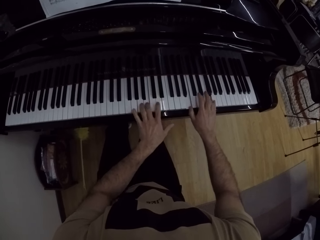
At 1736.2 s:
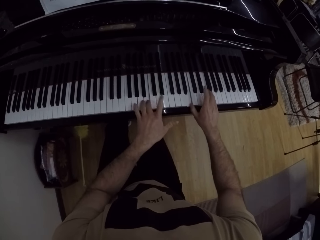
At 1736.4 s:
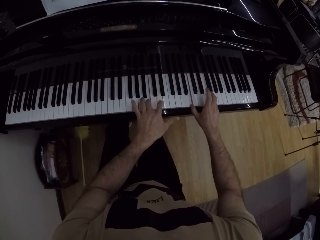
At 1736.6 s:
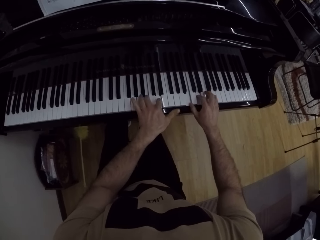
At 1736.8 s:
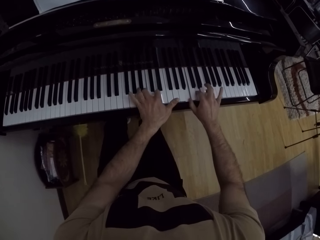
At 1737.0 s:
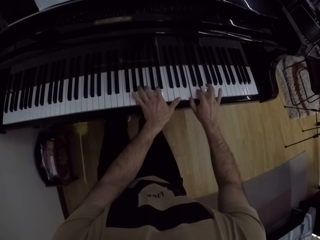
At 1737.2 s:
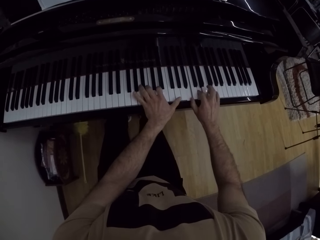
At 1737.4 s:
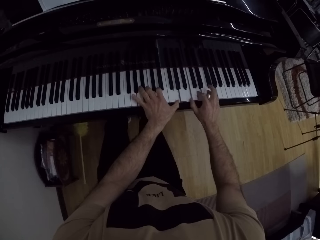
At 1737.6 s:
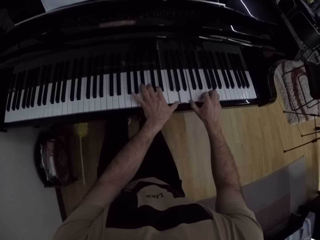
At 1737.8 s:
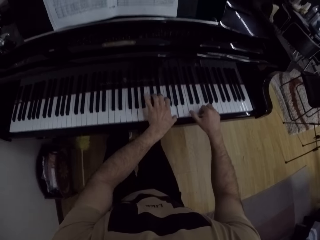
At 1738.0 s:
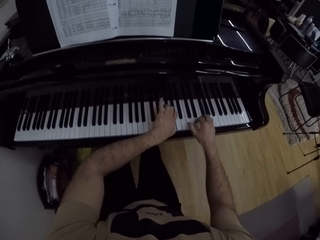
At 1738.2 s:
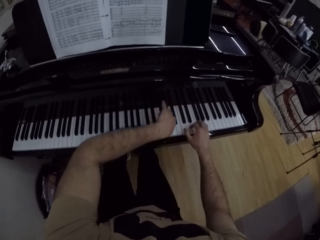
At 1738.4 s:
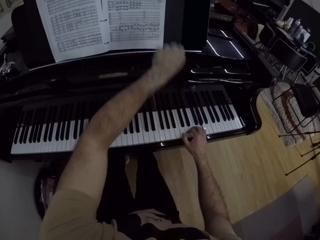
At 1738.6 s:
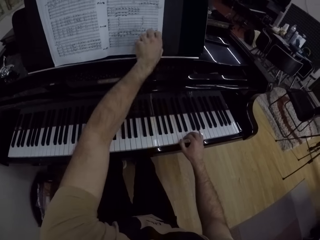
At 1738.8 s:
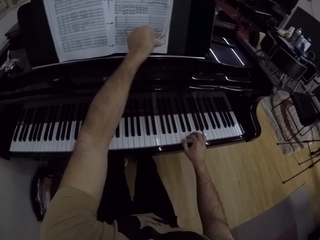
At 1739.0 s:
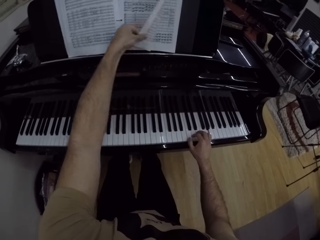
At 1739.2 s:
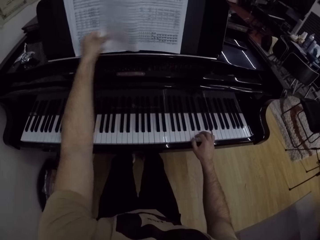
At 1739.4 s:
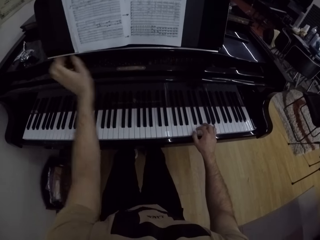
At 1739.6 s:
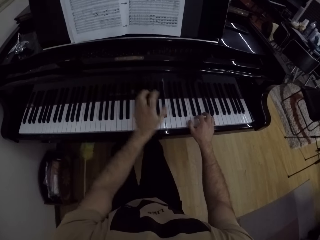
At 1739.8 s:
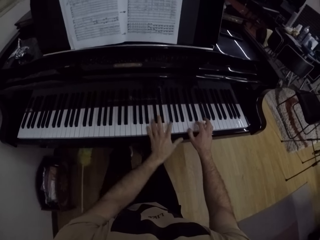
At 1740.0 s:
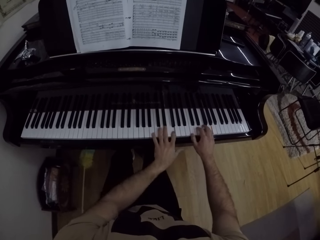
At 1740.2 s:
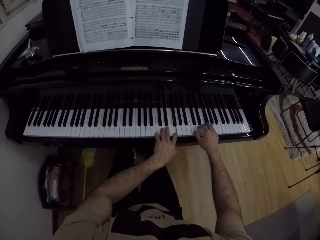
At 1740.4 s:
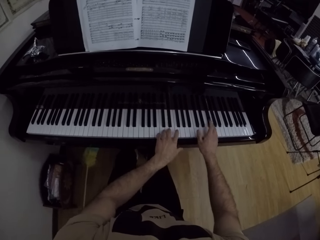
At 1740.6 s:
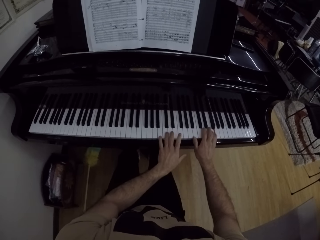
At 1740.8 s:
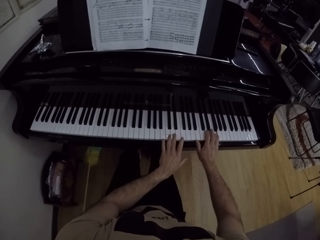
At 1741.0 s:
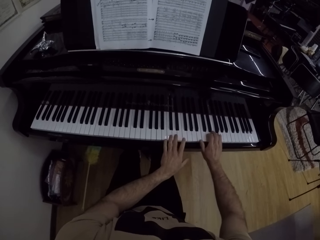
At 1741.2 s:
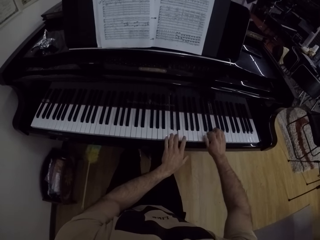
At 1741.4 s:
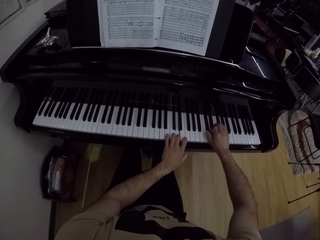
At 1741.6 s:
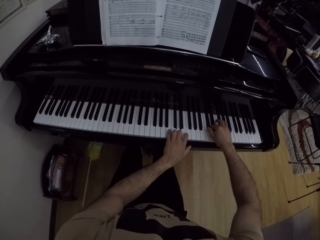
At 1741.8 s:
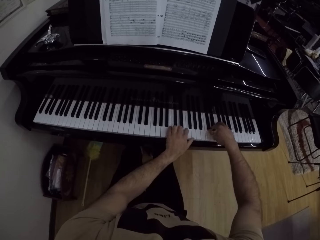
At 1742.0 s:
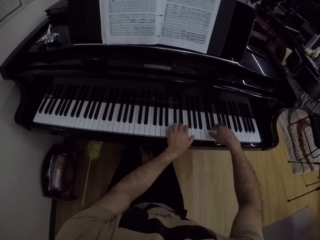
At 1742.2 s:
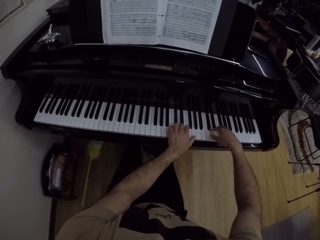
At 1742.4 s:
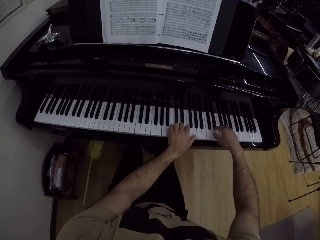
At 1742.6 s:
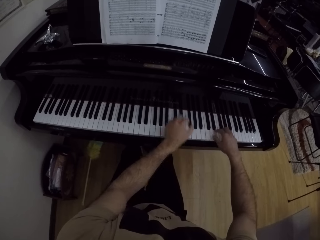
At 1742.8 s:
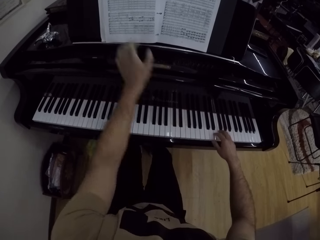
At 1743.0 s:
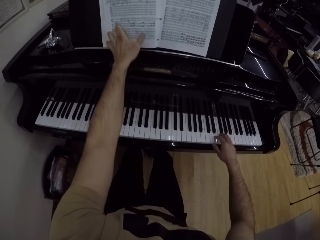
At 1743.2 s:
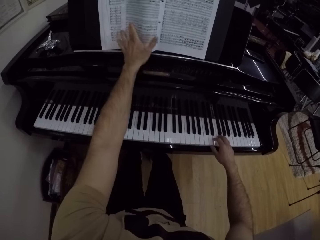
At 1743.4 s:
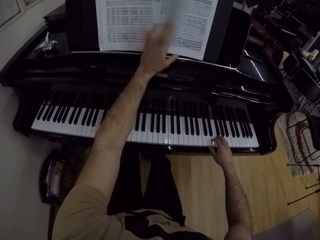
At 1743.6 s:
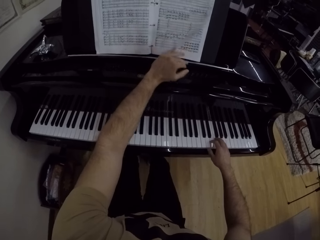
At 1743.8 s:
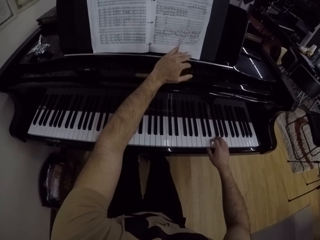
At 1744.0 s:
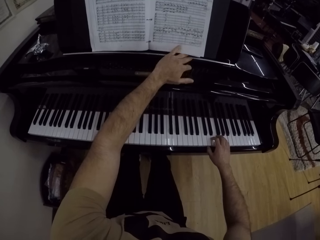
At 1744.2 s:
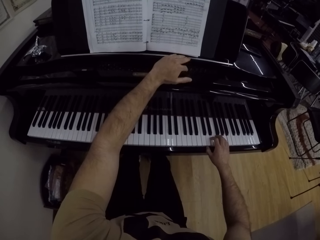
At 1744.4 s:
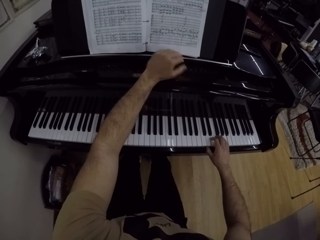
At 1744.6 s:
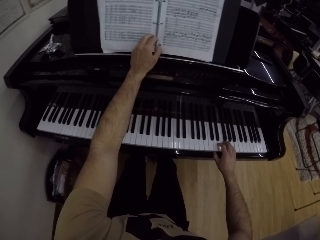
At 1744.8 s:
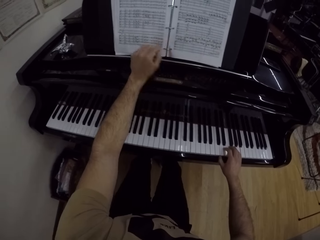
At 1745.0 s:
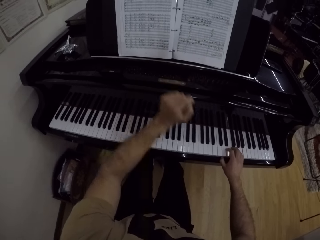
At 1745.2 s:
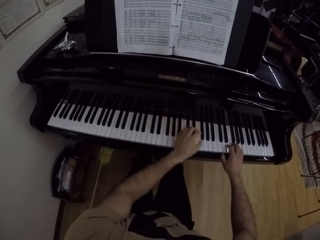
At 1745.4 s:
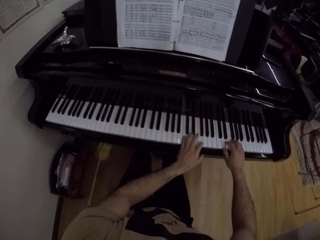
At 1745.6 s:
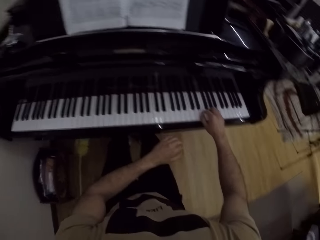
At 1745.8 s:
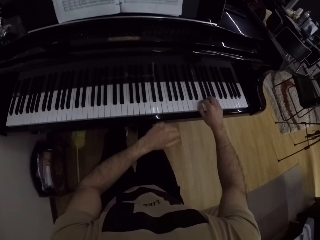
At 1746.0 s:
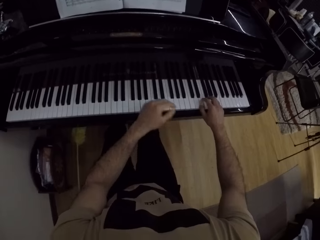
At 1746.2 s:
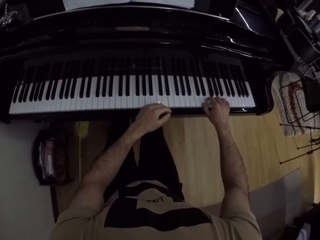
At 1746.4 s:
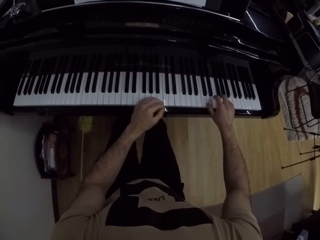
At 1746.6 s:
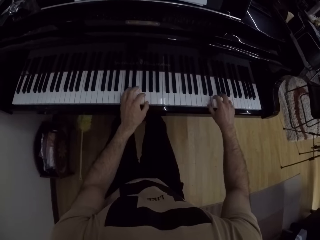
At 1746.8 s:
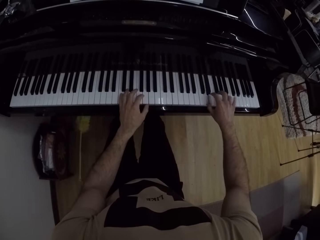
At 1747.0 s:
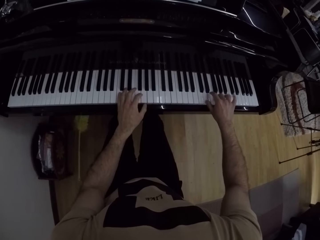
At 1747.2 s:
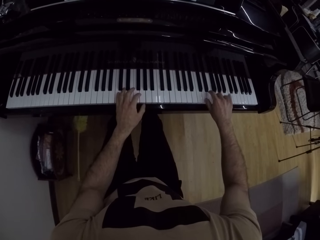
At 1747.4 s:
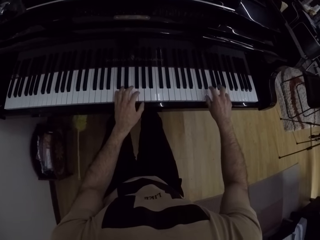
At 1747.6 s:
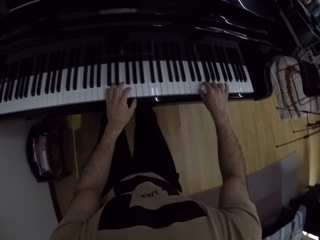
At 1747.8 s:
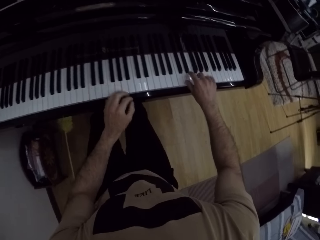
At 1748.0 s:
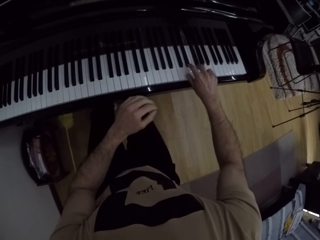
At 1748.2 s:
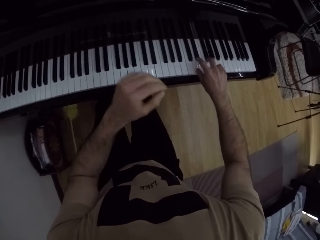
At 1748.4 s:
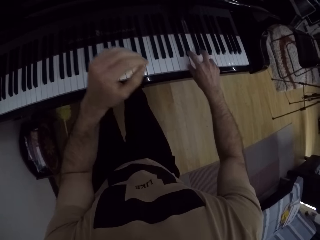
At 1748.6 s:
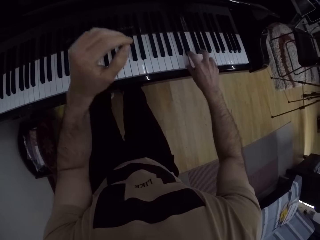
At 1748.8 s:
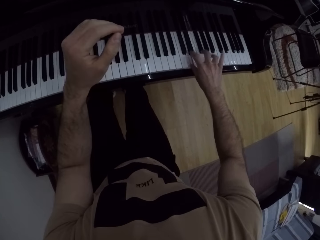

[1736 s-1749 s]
The camera wearer turns the page of the music sheet with his left hand. He plays the piano with both hands. He turns the page of the music sheet with his left hand. He plays the piano with his right hand.

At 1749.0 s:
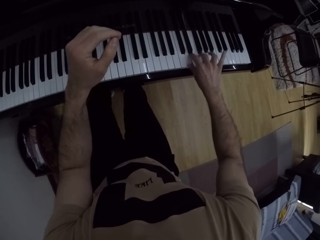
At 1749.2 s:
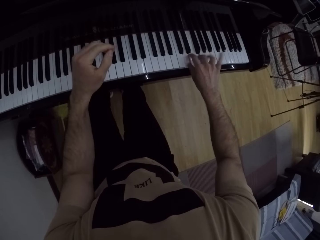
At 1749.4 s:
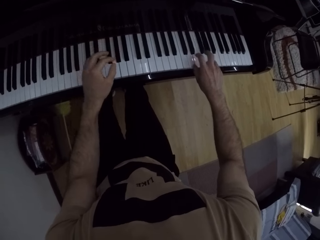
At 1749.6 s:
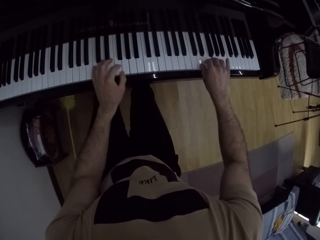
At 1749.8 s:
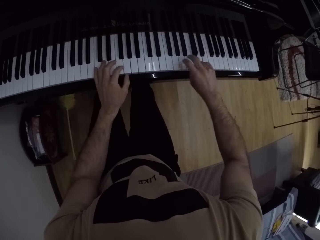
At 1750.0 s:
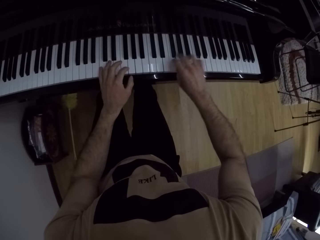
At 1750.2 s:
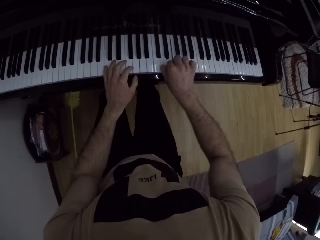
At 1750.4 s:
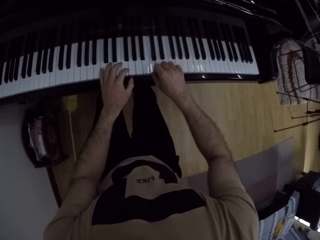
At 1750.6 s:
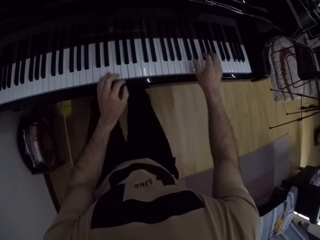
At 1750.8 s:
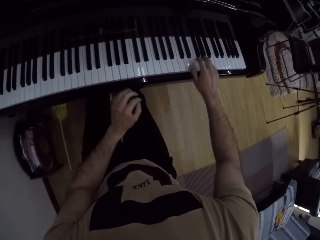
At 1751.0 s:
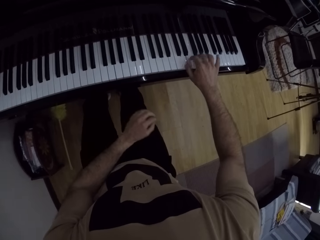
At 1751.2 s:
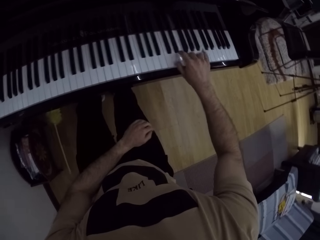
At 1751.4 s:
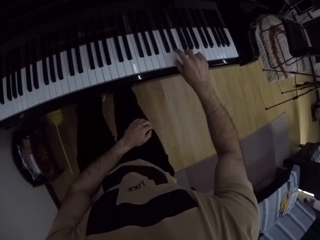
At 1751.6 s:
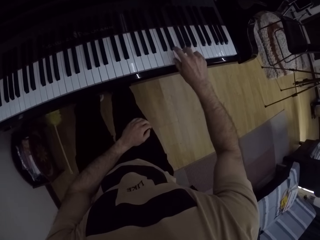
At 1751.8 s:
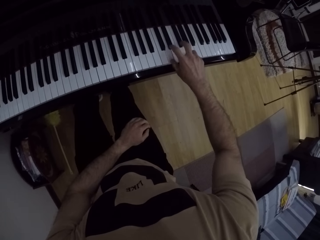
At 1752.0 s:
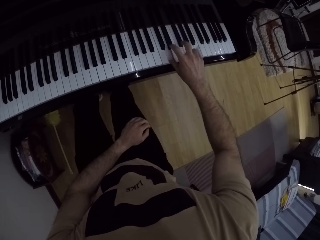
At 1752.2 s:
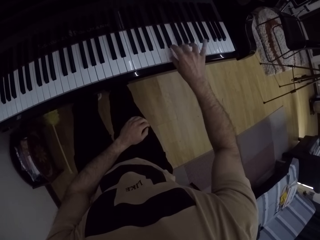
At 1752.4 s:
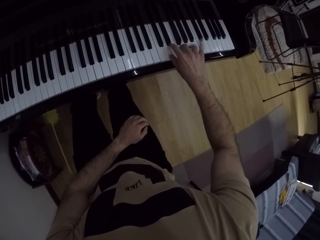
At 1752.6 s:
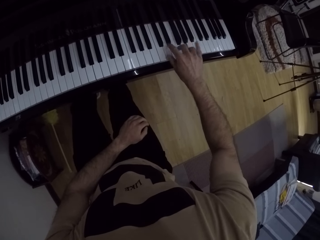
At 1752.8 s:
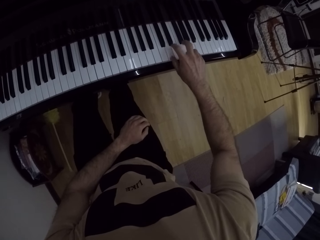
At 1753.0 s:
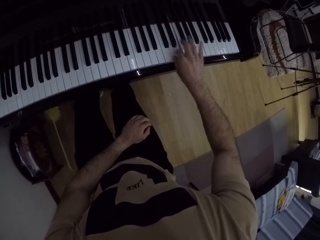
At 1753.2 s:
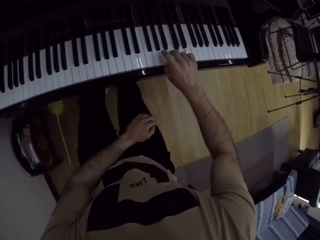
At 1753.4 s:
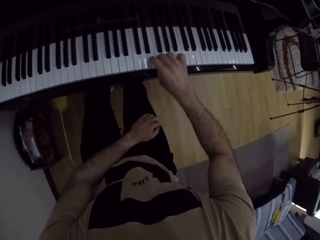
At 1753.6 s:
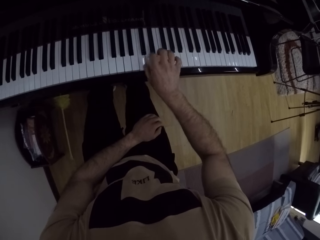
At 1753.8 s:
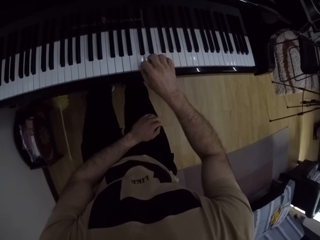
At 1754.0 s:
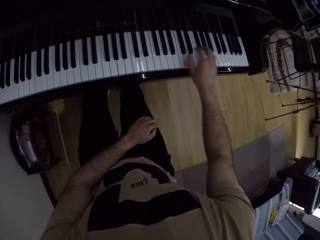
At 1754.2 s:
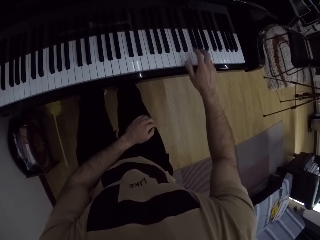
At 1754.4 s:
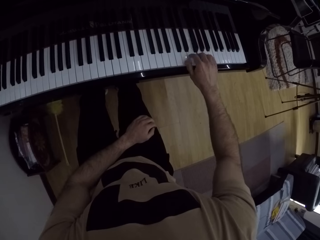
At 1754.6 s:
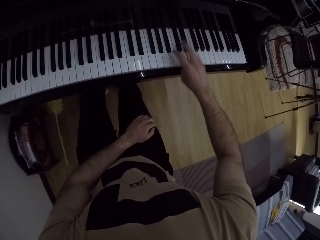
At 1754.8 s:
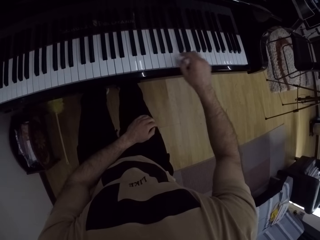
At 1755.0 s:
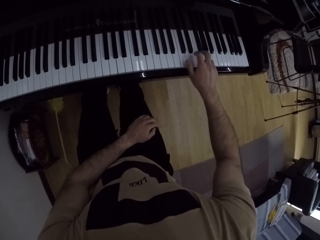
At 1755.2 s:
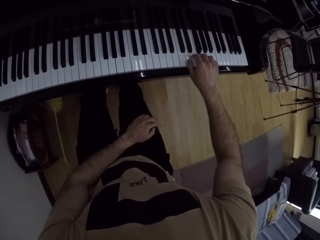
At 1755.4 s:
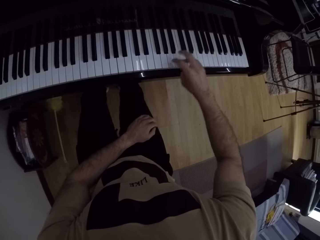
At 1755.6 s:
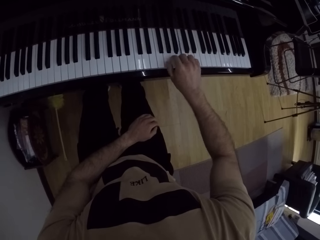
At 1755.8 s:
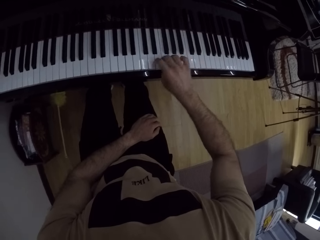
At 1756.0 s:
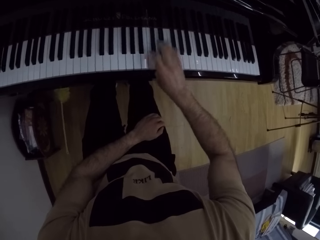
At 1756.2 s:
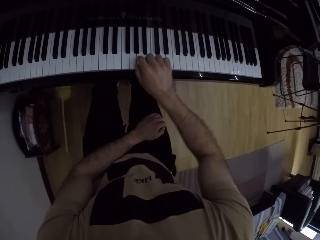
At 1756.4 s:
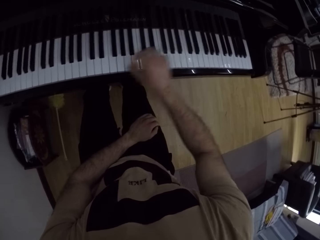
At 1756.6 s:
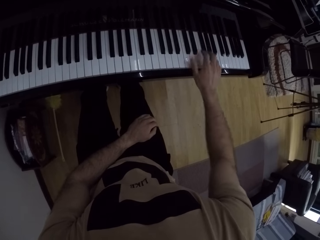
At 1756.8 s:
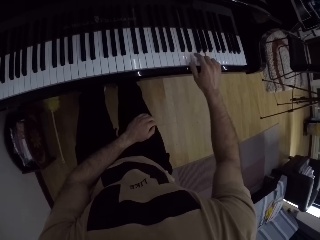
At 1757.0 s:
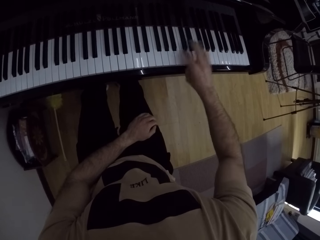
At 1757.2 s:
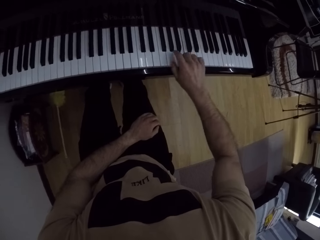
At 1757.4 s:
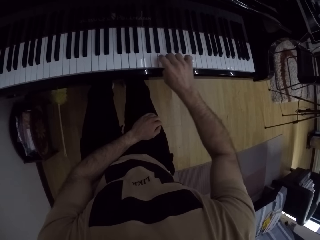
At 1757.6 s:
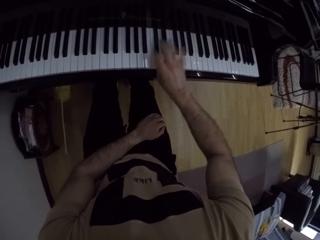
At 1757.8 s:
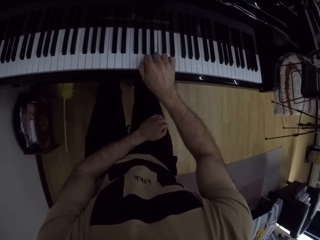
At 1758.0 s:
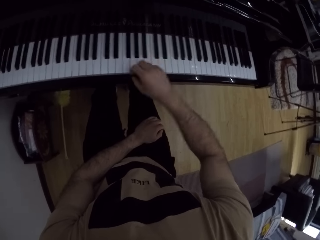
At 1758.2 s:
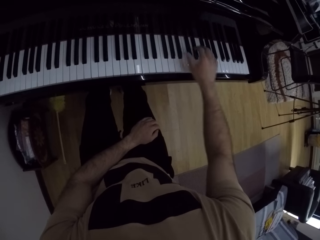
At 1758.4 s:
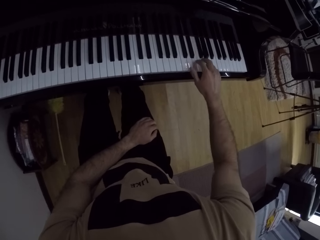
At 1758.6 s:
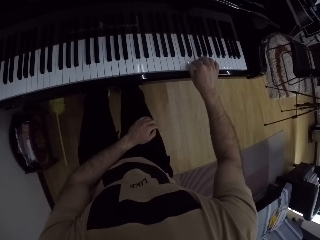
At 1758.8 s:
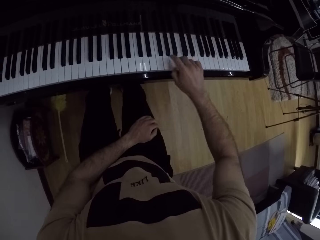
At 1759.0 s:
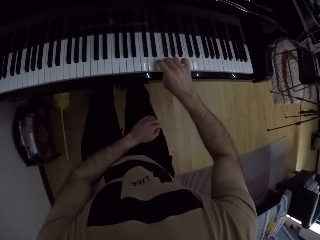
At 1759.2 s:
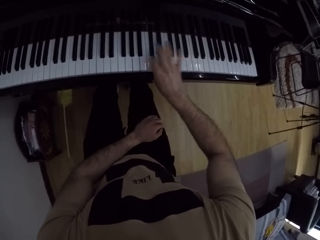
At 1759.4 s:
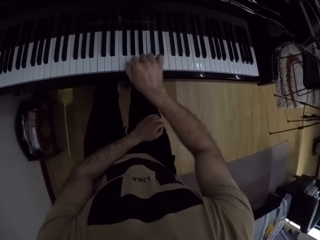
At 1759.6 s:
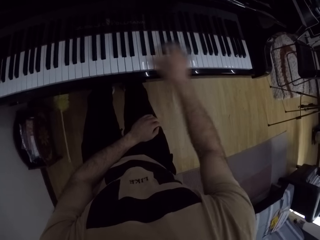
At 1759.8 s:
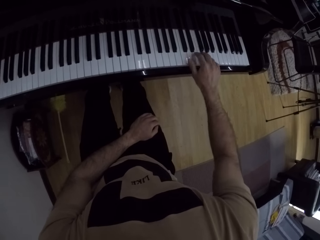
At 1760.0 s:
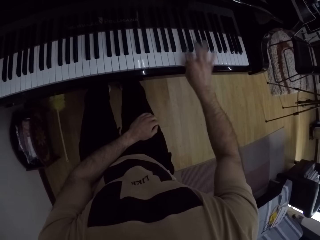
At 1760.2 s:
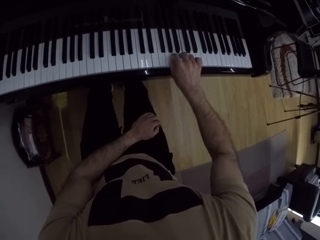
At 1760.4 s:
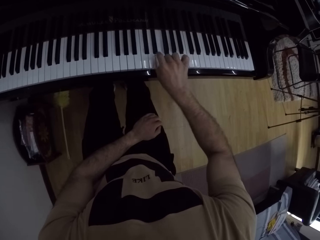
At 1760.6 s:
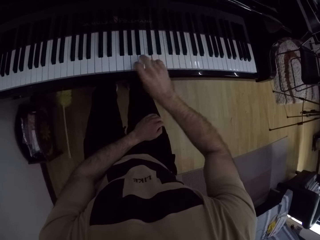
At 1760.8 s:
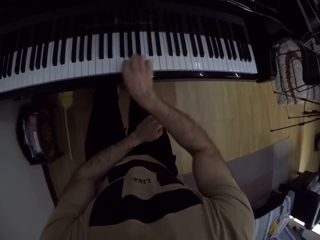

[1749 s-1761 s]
The camera wearer lifts up the hand. They play a piano. They put the hand down. They play the piano.
